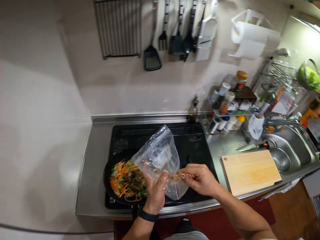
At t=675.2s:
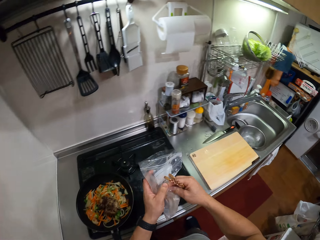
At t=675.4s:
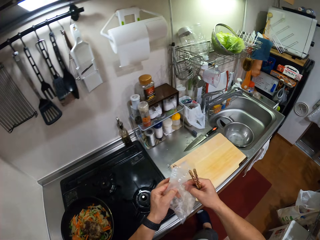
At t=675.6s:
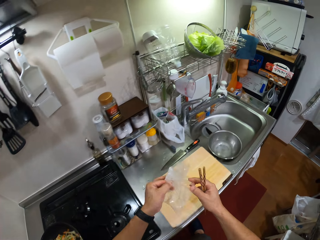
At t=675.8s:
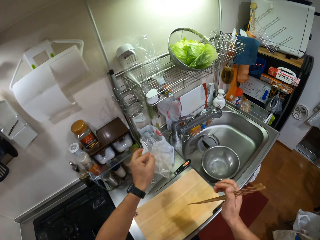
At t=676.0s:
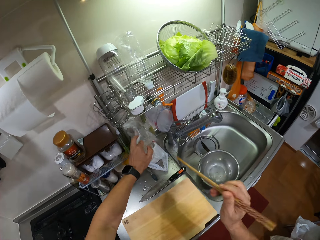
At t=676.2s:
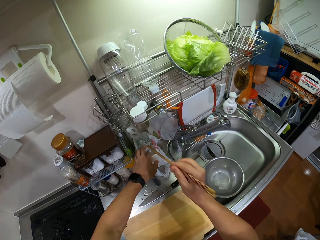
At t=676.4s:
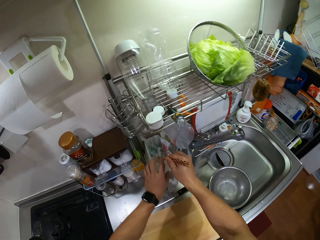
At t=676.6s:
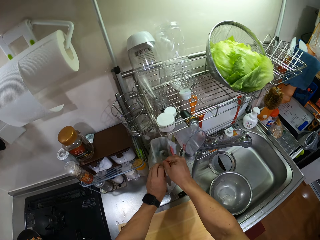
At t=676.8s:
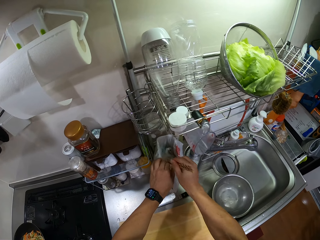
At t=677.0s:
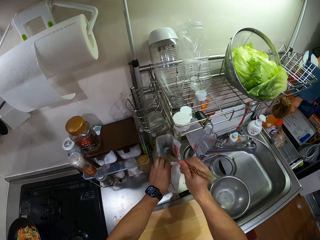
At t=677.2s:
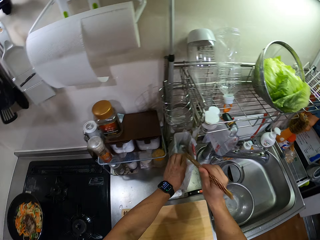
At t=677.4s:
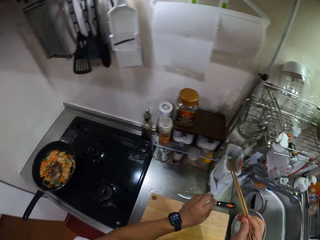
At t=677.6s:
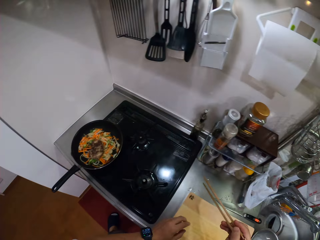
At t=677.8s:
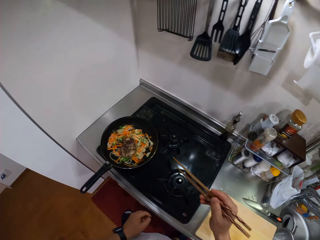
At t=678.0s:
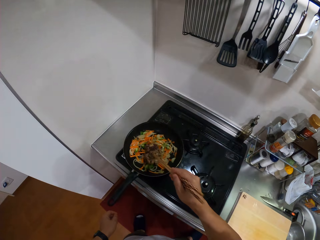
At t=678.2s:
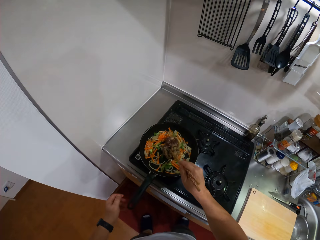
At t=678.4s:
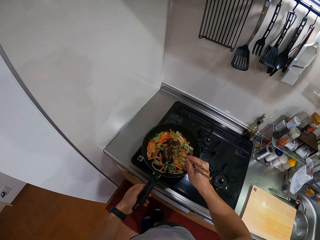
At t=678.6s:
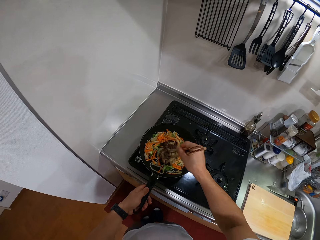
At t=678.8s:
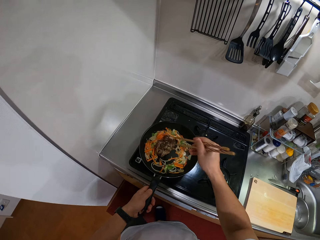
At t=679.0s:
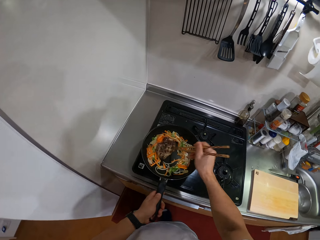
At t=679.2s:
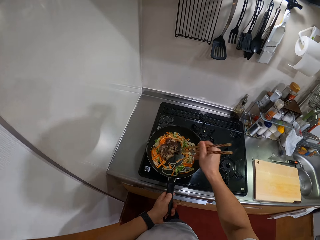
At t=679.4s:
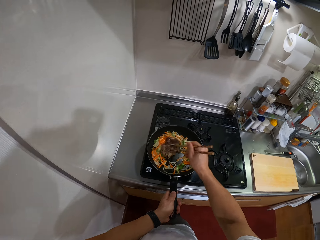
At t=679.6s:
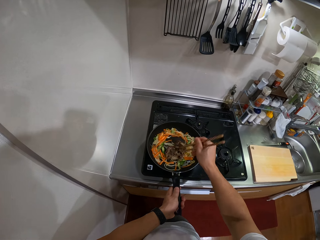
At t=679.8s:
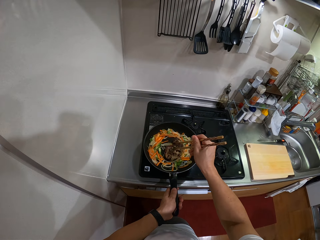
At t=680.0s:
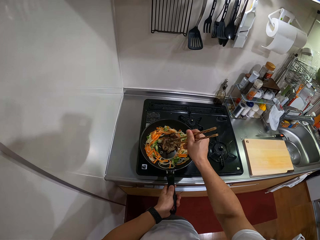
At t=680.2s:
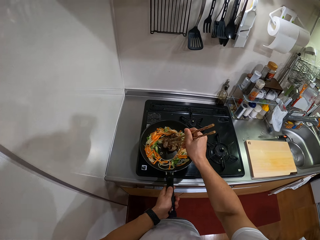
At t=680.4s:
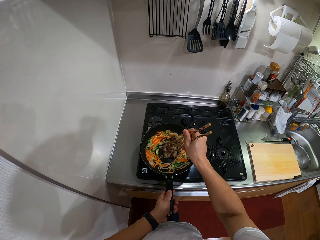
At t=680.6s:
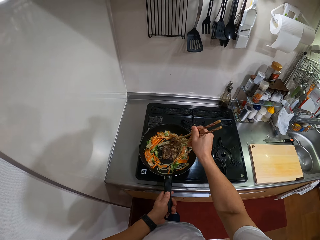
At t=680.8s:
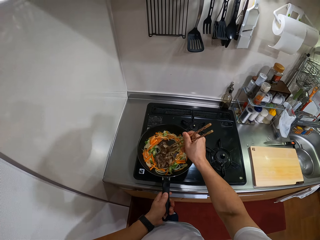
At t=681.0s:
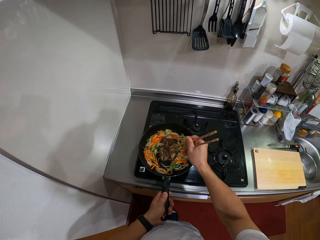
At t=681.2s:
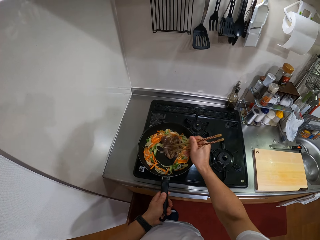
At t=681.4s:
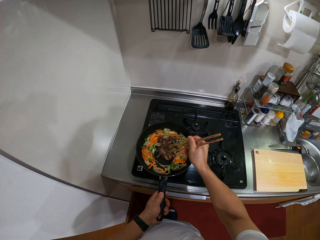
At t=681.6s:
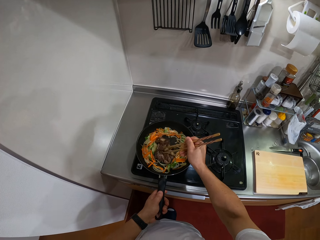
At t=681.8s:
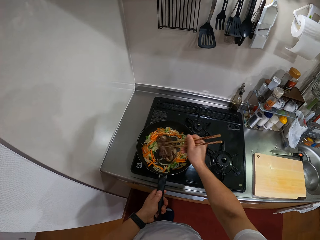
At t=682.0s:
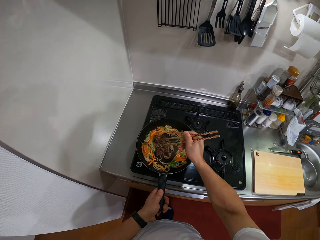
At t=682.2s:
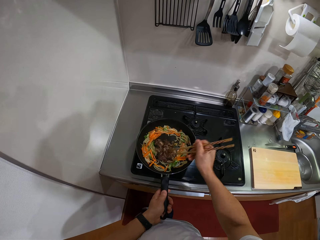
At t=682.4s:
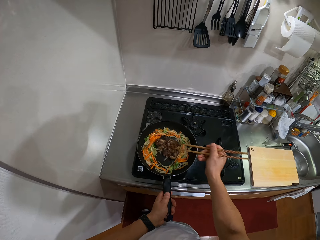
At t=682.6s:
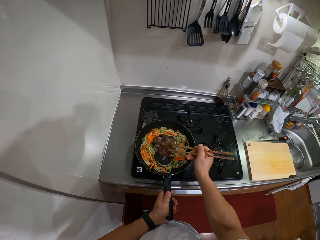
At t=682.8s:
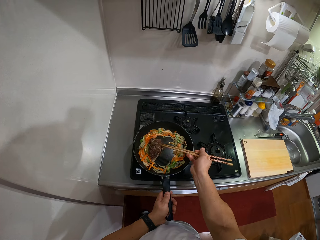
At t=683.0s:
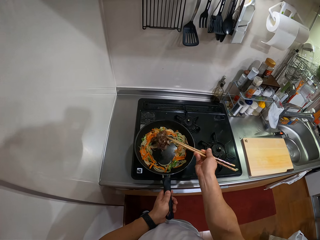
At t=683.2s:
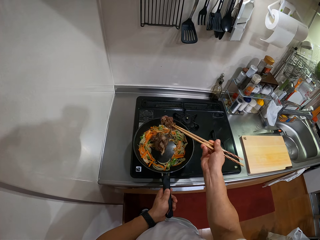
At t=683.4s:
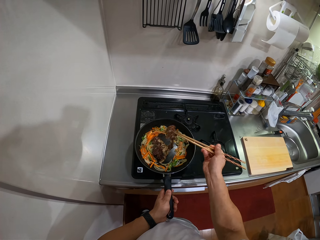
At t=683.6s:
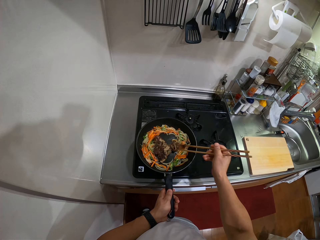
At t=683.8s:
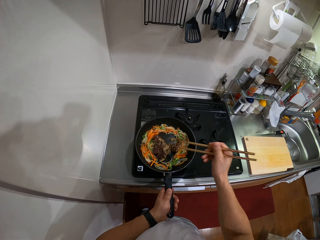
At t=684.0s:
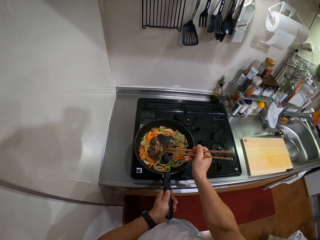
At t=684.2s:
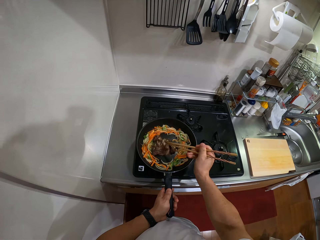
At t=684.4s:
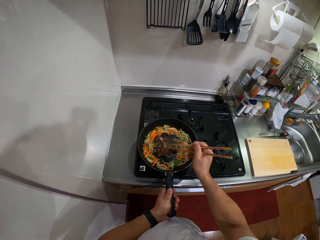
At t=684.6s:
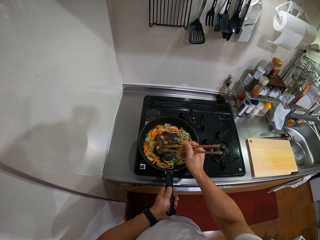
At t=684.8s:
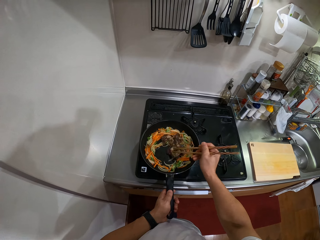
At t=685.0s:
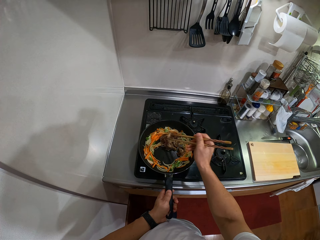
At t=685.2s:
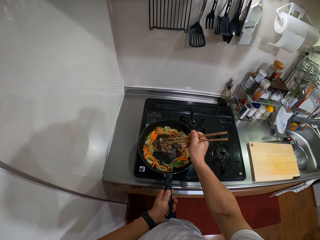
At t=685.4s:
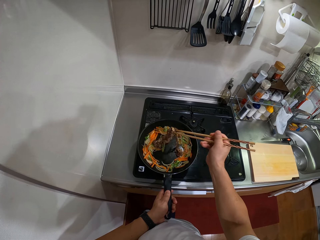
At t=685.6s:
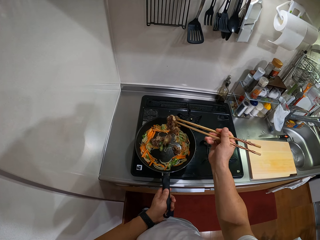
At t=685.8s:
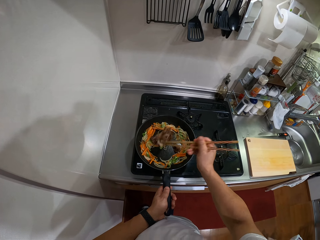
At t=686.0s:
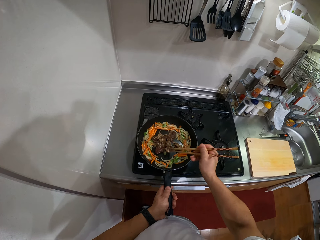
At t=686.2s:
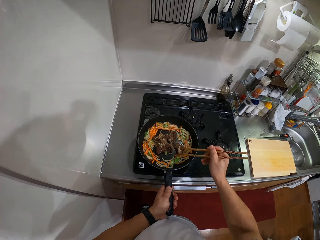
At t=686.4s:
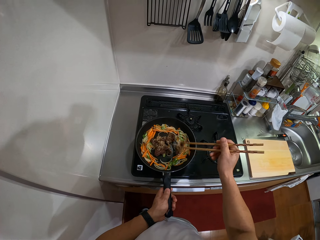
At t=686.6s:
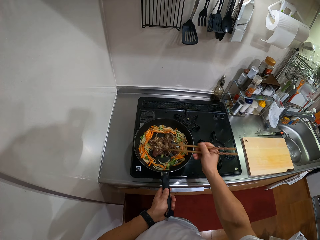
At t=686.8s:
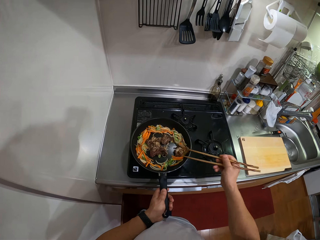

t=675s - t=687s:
The camera wearer moves the paper. They turn around. They lift the paper. They throw the packet bag in the trash bin. They place the paper on the table. They push the paper with the chopping stick. They pull back both hands. They turn around. They make a step. They stir ingredients in the frying pan with the chopping stick. They hold the frying pan handle. They stir the ingredients in the frying pan. They mix the beef in the frying pan with chopsticks.

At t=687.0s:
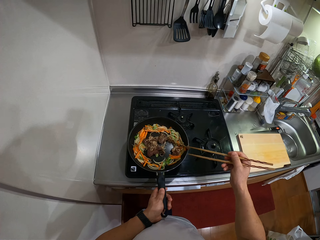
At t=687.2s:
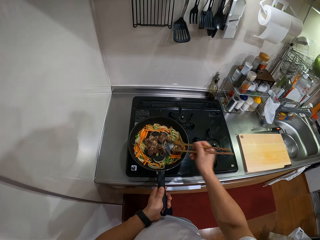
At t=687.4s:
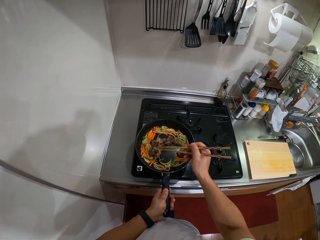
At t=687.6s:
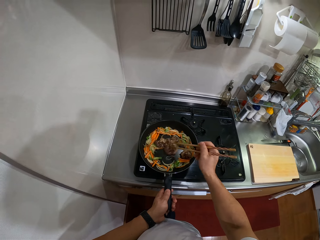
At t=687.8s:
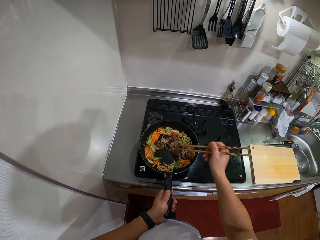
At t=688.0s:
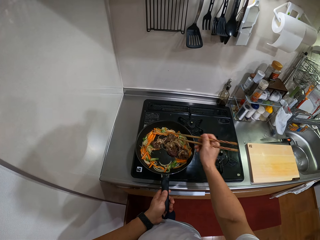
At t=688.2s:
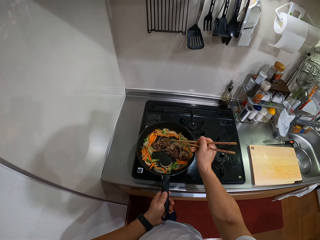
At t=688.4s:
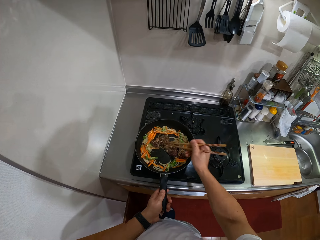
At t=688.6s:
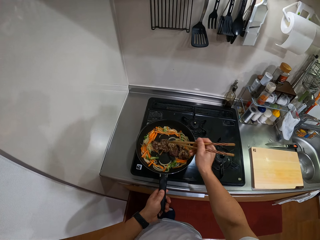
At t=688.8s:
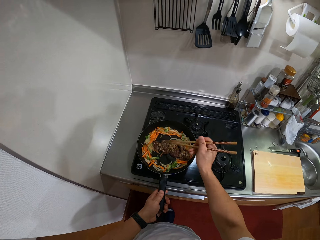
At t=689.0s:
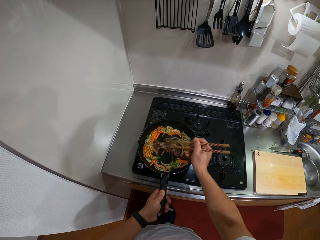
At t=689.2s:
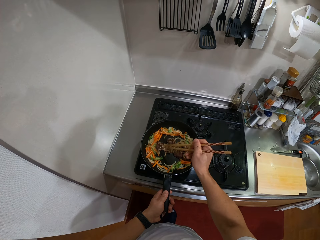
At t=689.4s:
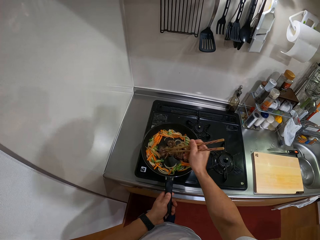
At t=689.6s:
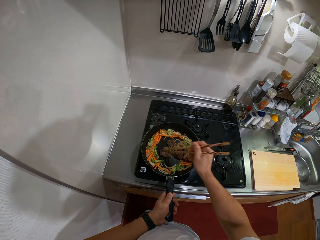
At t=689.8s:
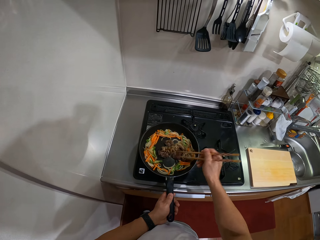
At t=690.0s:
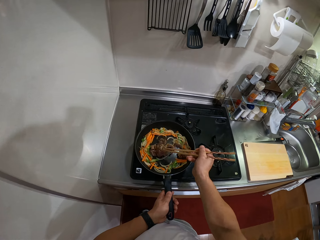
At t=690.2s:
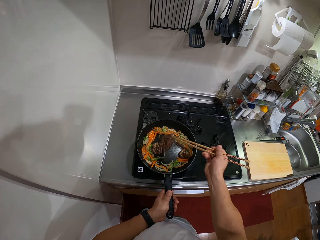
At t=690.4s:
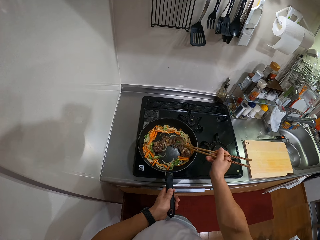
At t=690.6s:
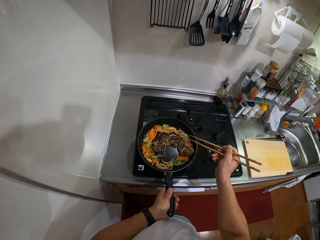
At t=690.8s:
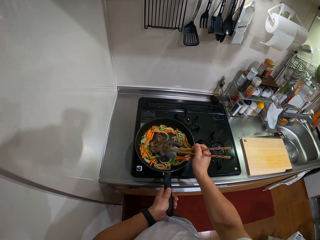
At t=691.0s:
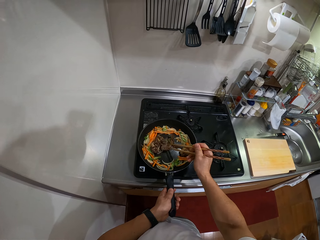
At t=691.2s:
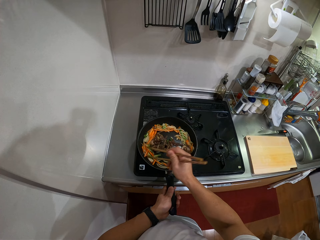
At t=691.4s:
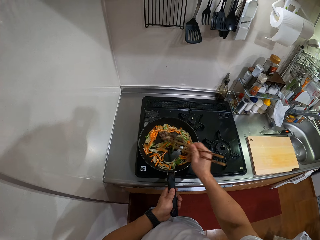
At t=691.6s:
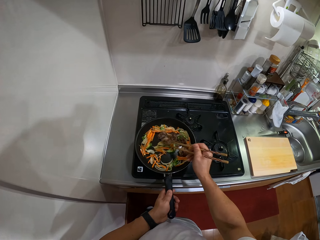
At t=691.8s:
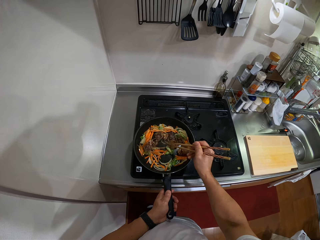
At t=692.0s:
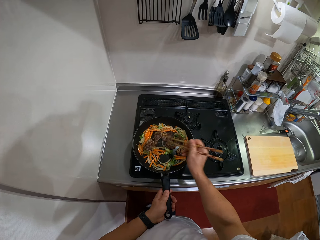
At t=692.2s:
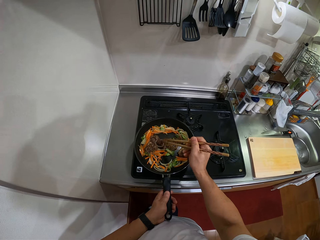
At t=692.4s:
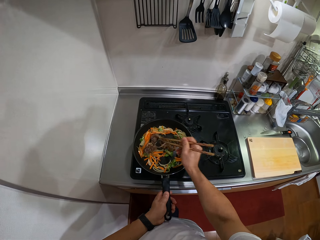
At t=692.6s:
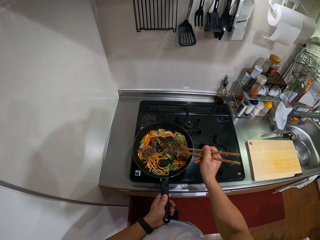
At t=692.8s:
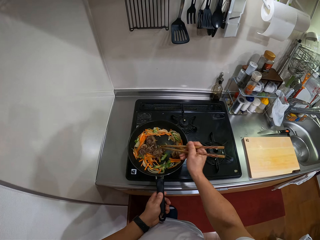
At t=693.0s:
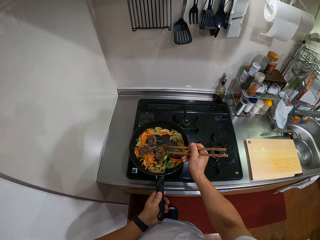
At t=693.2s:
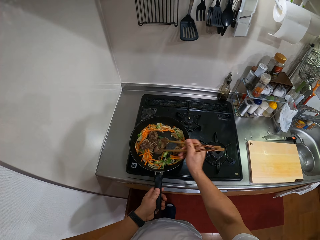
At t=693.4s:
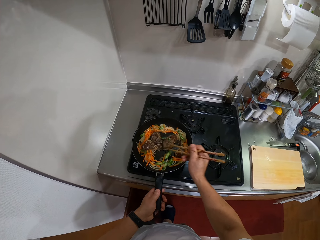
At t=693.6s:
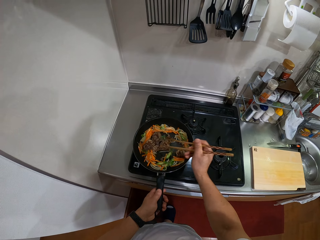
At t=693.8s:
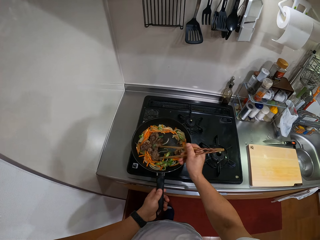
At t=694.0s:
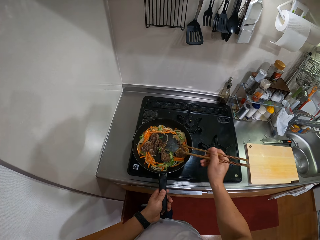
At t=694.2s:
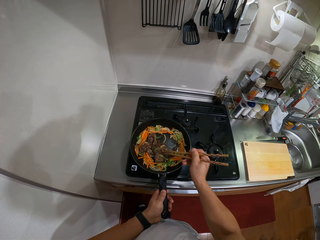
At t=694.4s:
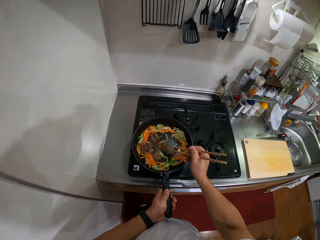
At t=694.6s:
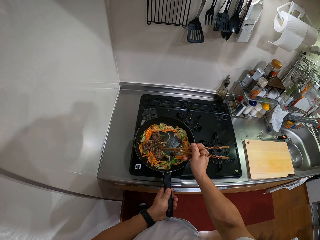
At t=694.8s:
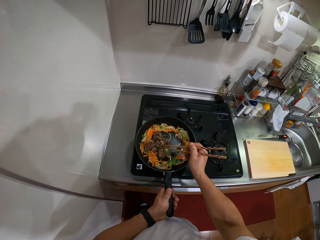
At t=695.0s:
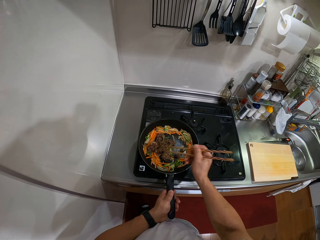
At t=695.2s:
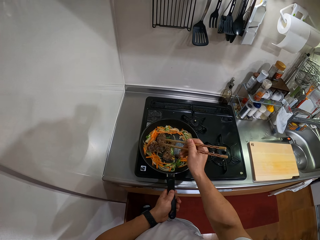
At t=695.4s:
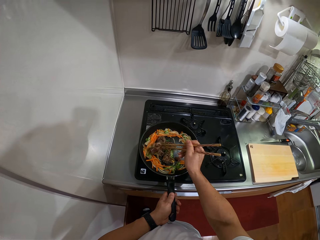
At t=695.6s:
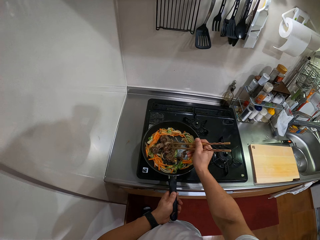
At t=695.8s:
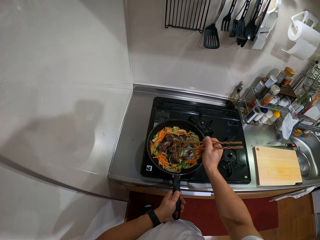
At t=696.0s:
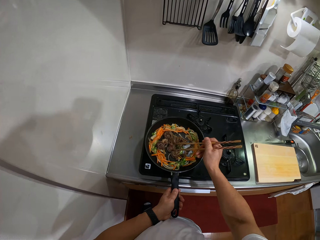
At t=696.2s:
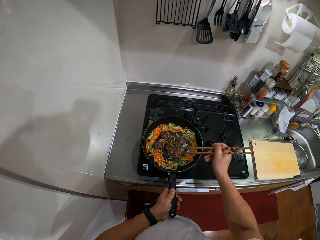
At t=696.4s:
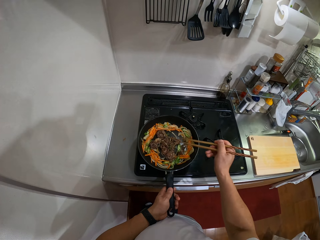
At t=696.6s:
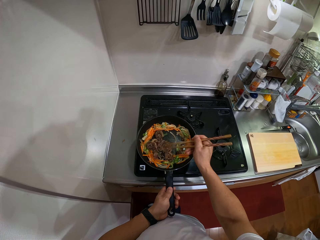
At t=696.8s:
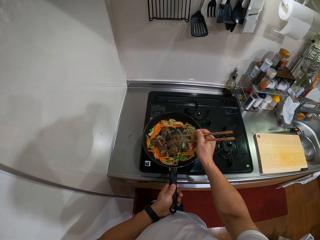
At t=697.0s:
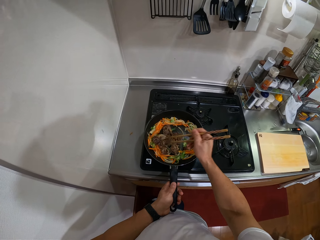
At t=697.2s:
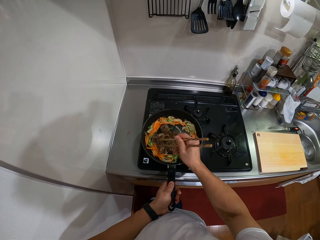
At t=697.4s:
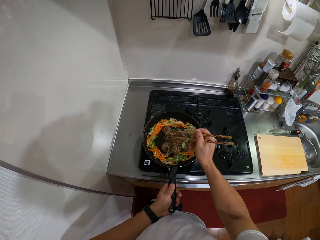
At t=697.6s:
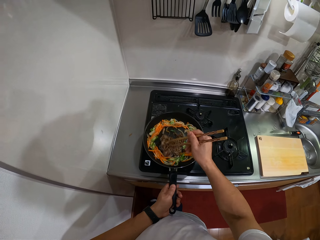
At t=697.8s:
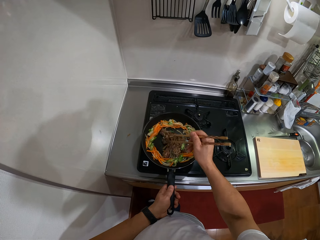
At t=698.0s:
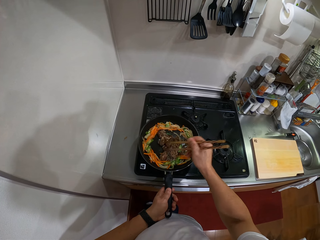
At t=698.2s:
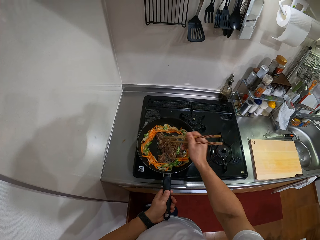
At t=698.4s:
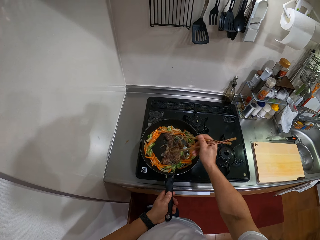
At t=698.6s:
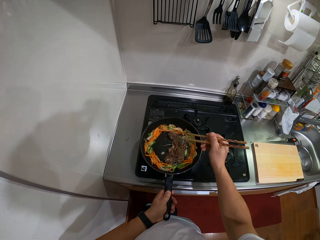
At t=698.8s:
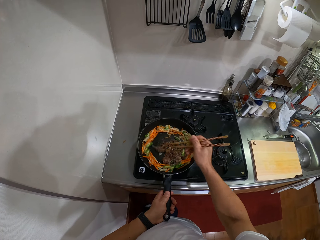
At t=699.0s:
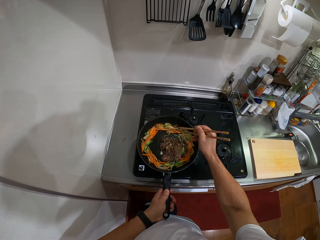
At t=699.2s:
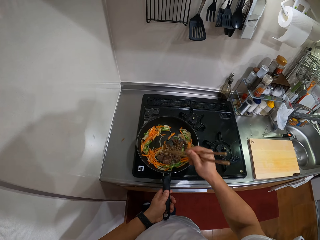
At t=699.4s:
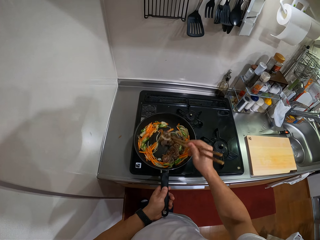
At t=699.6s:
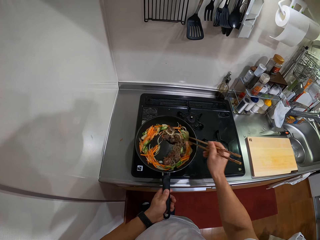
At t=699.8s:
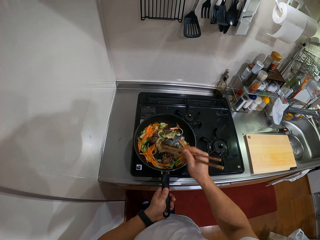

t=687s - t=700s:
The camera wearer stirs ingredients in the frying pan.
